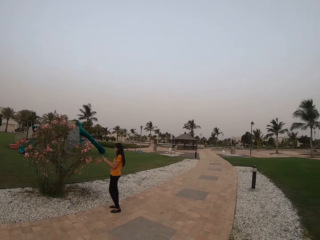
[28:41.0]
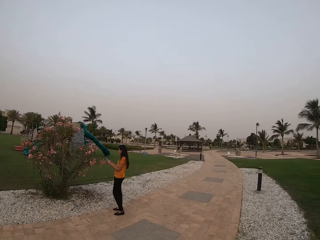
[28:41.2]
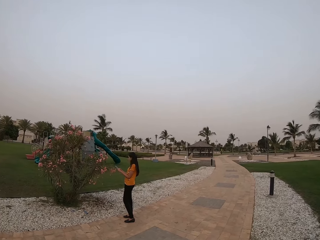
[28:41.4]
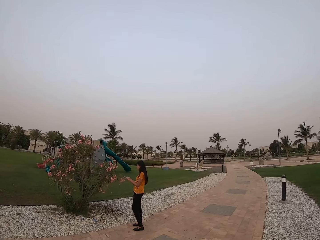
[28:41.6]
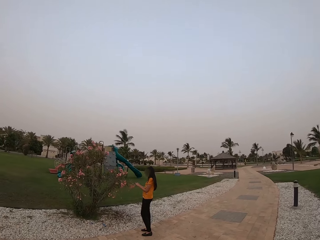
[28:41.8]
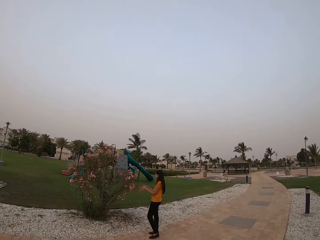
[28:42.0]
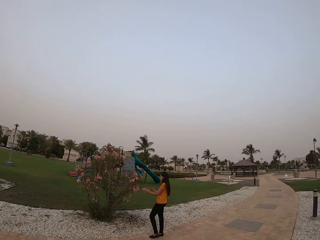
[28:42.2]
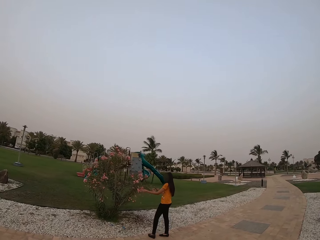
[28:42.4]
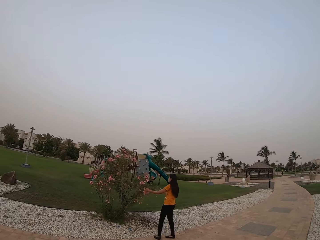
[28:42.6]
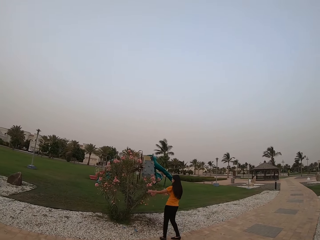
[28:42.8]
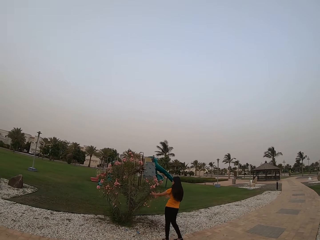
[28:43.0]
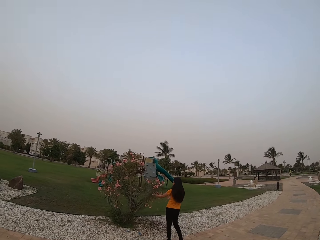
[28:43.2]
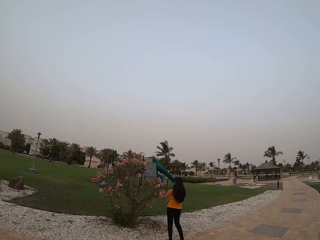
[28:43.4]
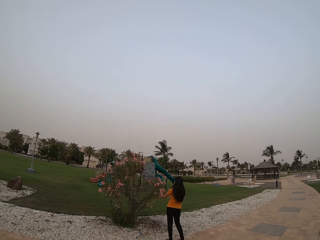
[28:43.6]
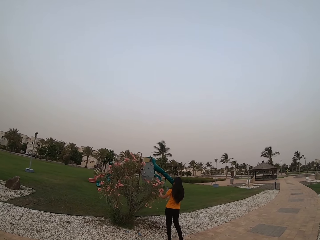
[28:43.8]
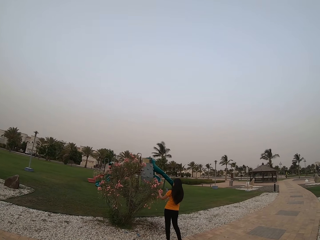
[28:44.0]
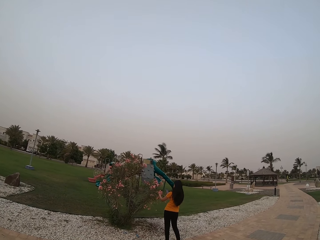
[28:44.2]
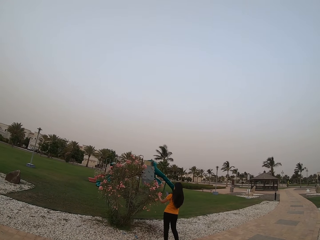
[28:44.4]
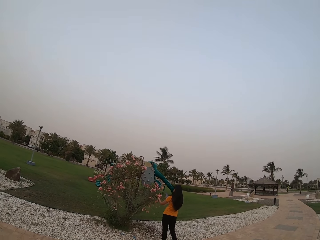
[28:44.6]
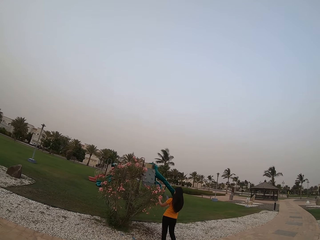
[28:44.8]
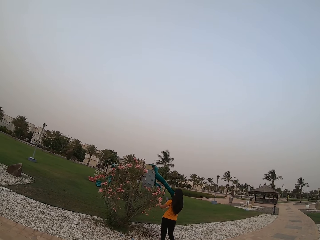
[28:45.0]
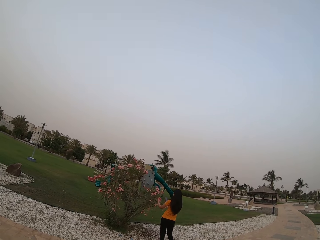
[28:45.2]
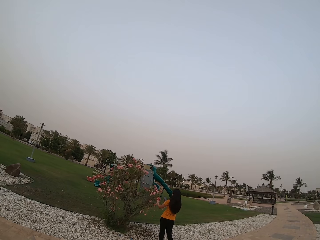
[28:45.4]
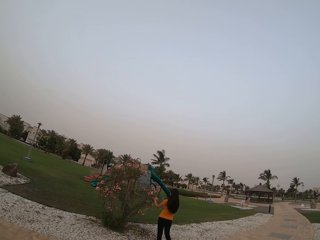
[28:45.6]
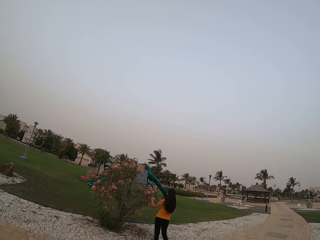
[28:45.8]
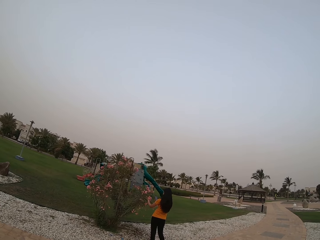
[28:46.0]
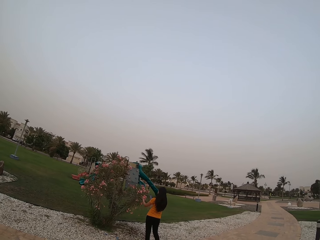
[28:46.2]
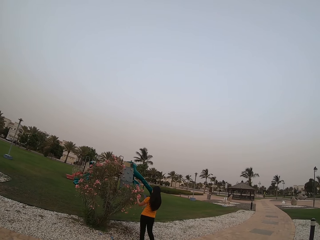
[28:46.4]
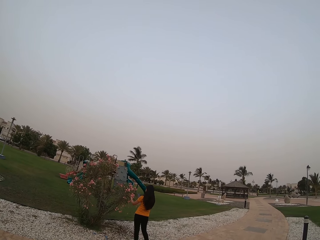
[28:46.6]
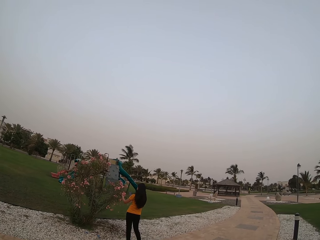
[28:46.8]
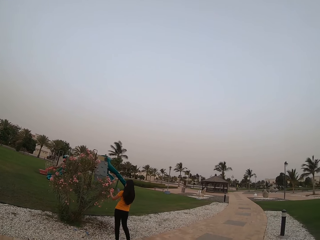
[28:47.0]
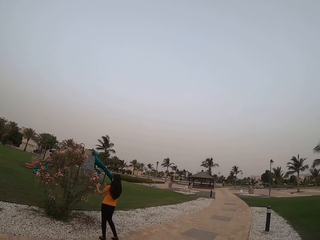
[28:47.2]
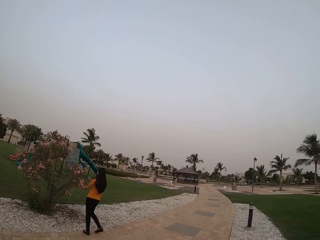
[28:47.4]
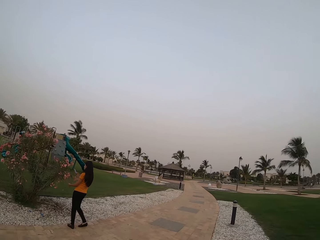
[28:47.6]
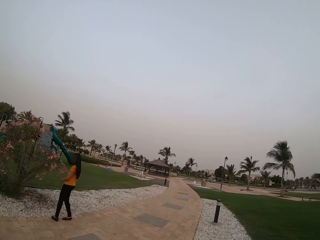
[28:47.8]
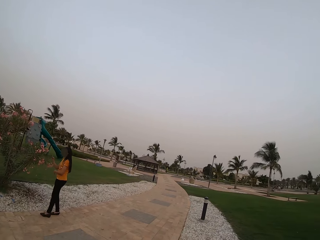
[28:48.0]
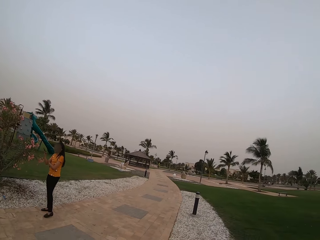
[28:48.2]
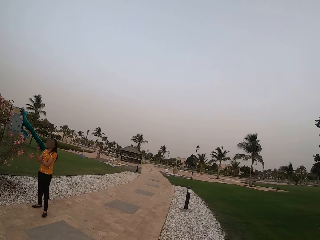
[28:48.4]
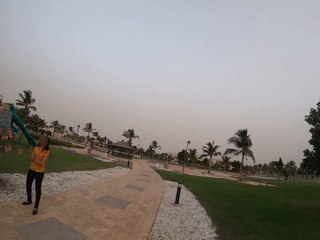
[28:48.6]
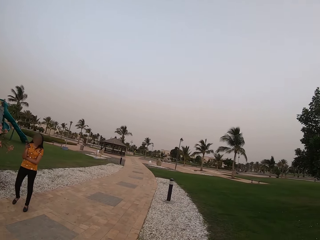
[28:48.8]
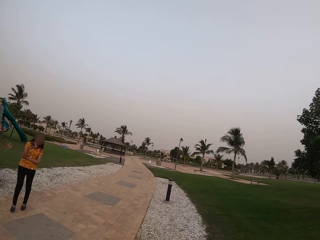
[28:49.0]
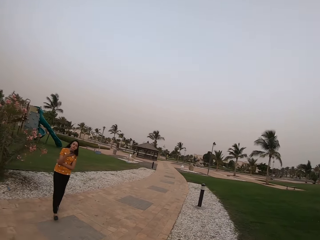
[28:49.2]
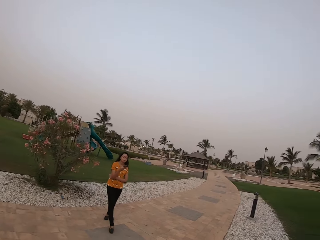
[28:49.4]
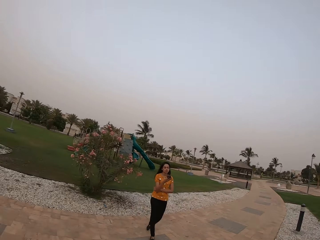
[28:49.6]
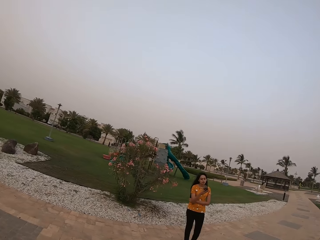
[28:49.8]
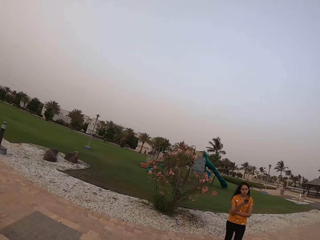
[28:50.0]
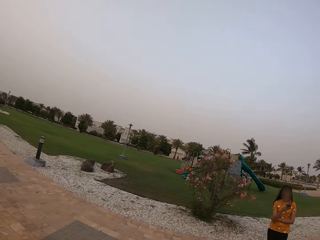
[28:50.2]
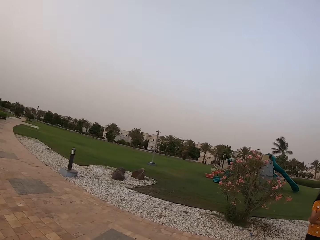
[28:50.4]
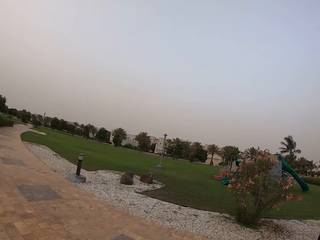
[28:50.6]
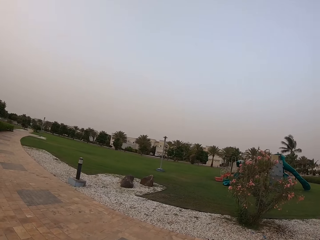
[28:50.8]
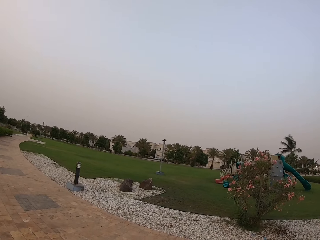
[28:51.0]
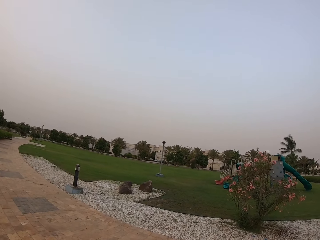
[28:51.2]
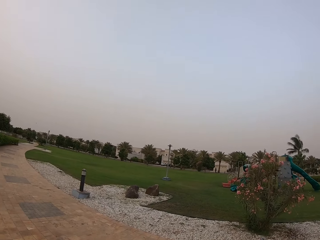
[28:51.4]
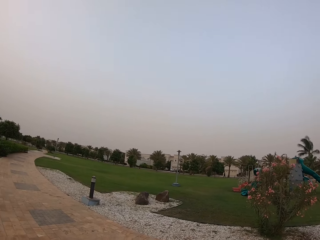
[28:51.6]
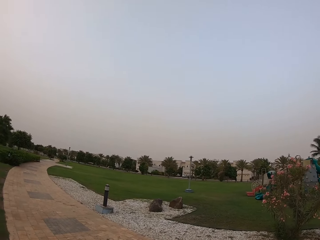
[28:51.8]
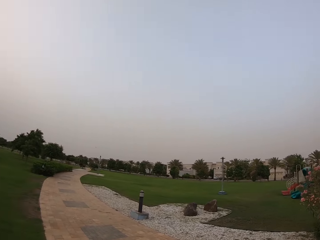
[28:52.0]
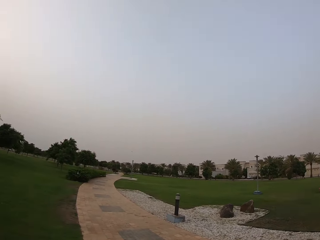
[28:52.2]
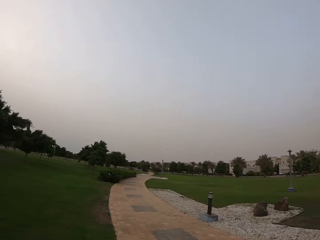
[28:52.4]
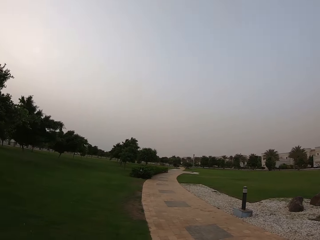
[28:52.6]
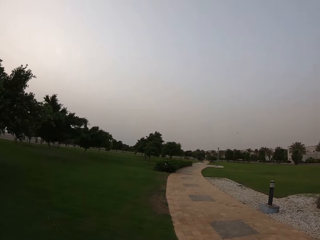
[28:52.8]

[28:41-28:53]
The lady touches the flower. The lady holds the flower. The lady turns around. The camera wearer looks at the flower. The lady holds the phone and walks on the walkway. The camera wearer turns.

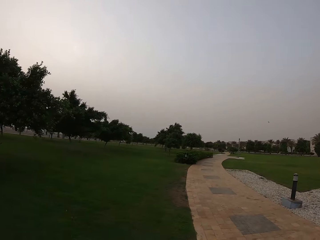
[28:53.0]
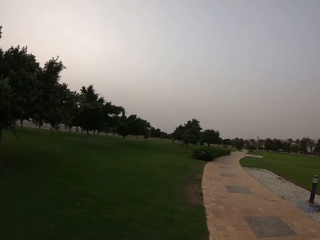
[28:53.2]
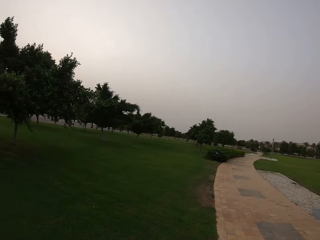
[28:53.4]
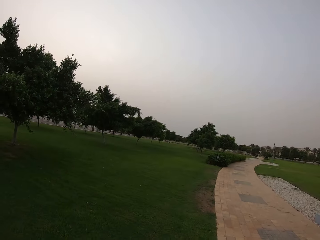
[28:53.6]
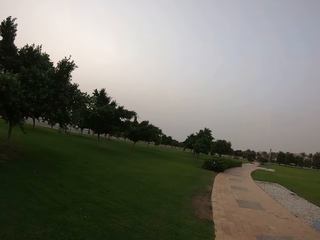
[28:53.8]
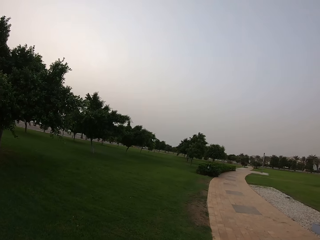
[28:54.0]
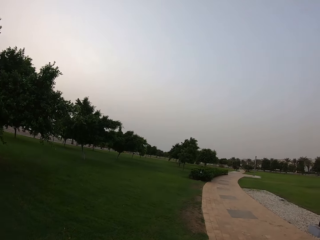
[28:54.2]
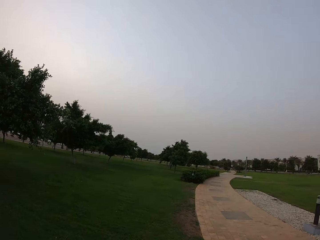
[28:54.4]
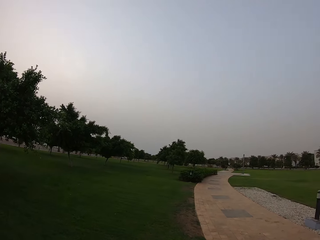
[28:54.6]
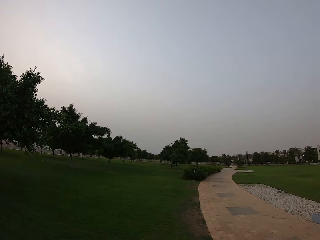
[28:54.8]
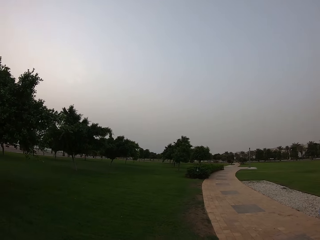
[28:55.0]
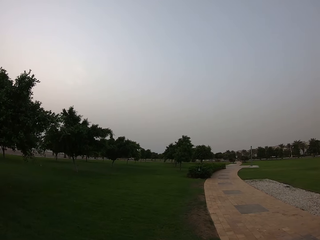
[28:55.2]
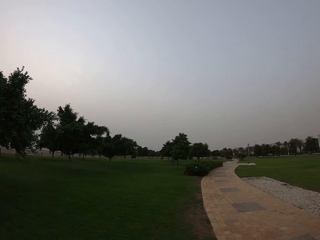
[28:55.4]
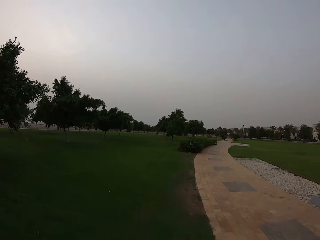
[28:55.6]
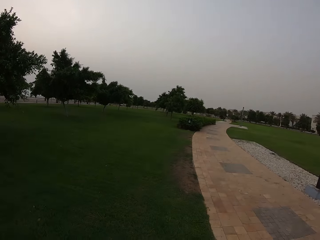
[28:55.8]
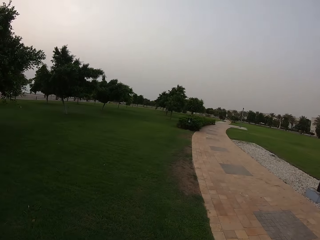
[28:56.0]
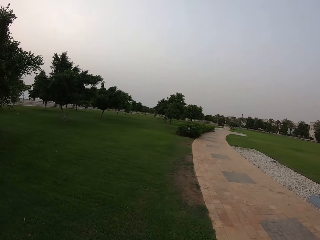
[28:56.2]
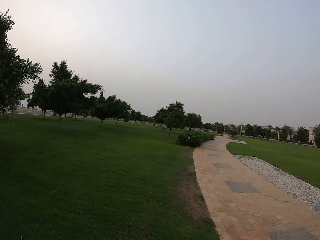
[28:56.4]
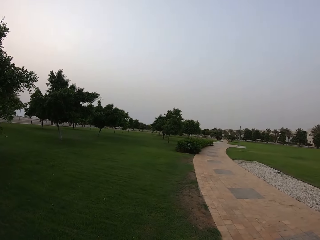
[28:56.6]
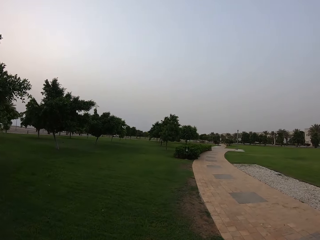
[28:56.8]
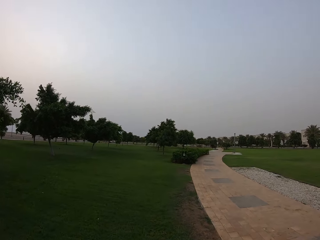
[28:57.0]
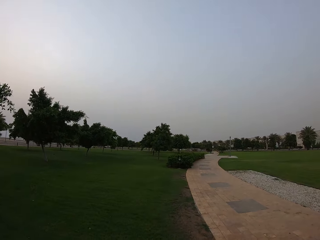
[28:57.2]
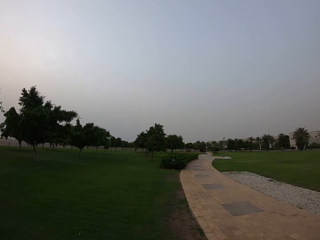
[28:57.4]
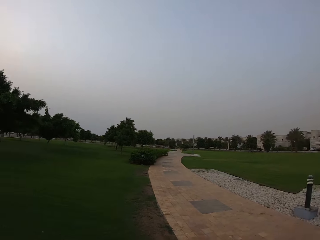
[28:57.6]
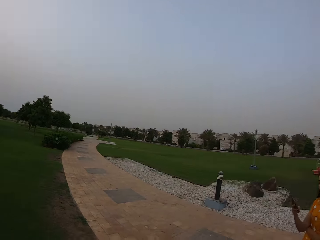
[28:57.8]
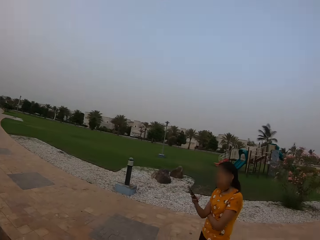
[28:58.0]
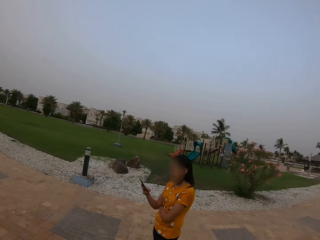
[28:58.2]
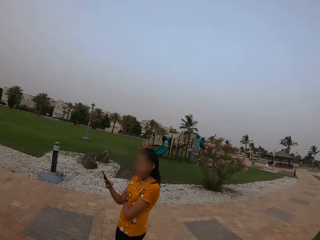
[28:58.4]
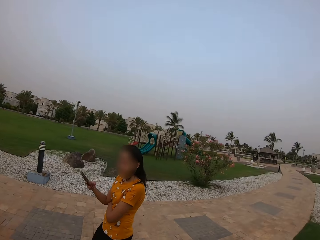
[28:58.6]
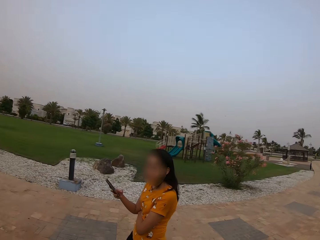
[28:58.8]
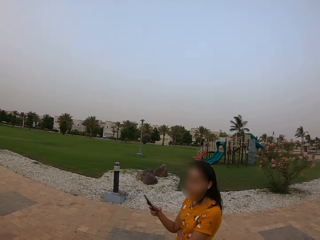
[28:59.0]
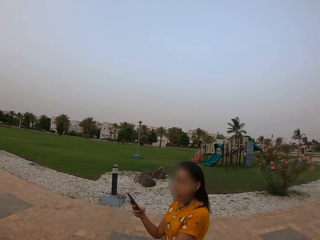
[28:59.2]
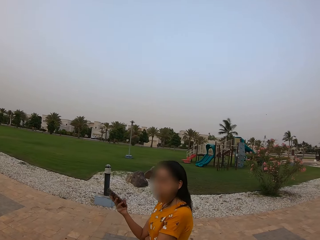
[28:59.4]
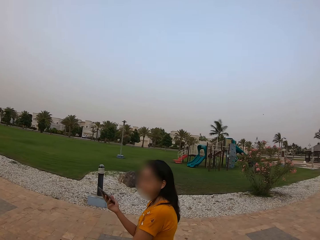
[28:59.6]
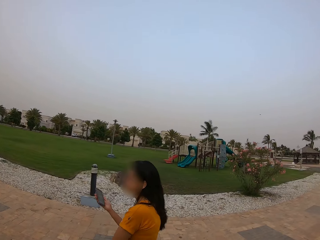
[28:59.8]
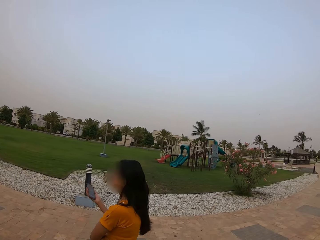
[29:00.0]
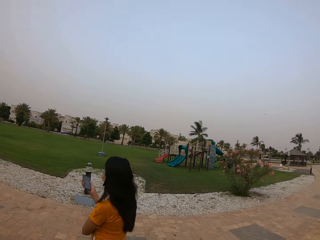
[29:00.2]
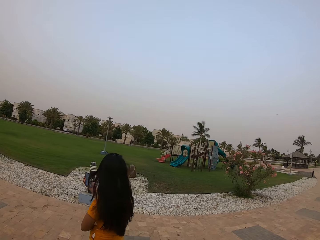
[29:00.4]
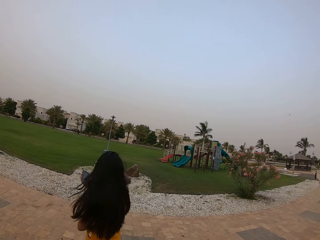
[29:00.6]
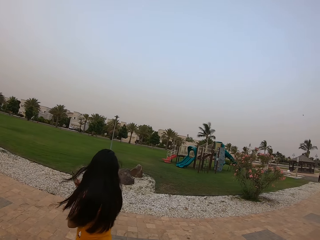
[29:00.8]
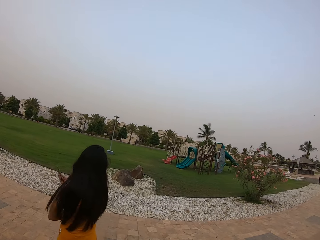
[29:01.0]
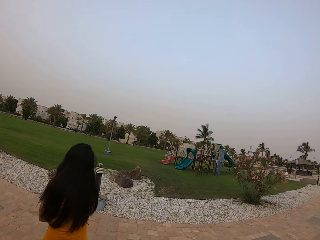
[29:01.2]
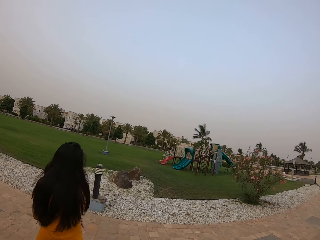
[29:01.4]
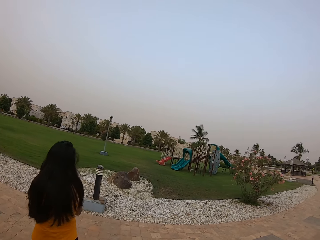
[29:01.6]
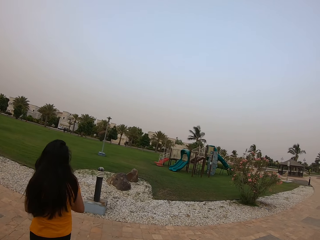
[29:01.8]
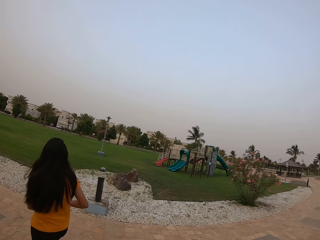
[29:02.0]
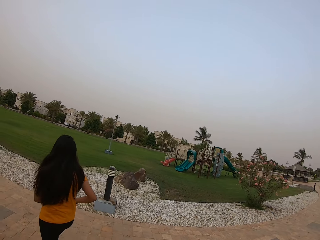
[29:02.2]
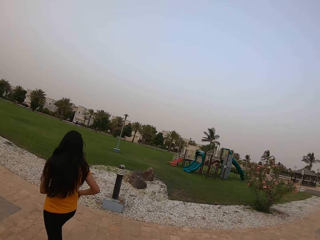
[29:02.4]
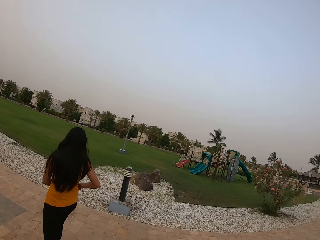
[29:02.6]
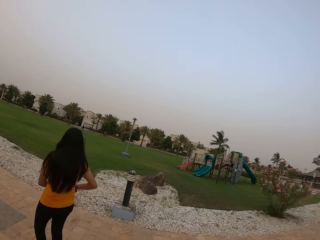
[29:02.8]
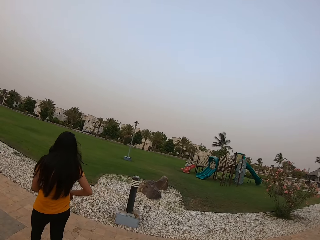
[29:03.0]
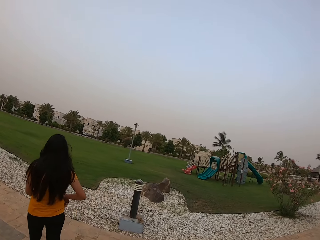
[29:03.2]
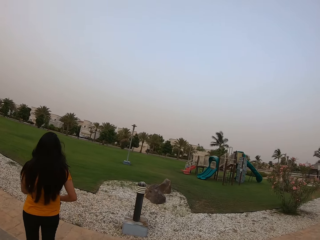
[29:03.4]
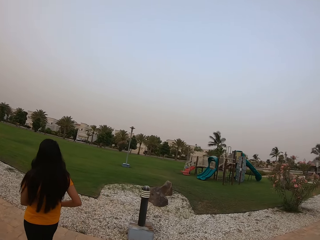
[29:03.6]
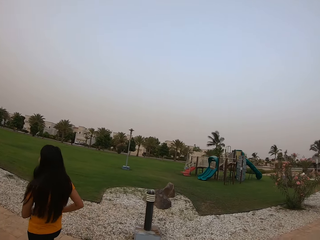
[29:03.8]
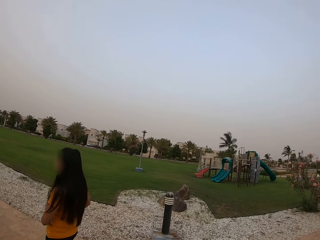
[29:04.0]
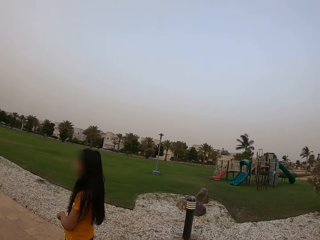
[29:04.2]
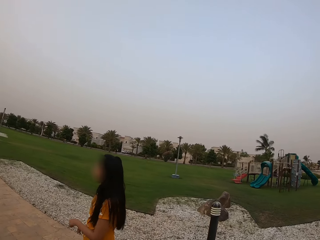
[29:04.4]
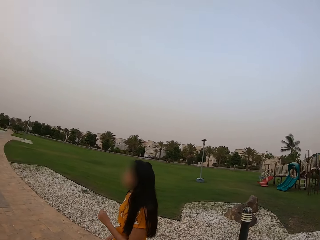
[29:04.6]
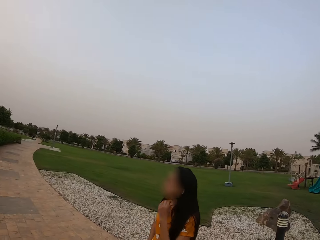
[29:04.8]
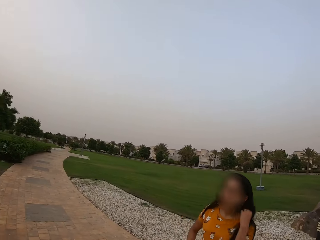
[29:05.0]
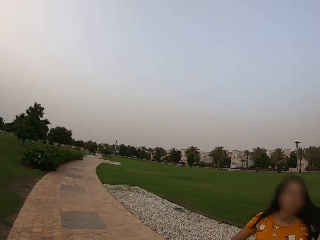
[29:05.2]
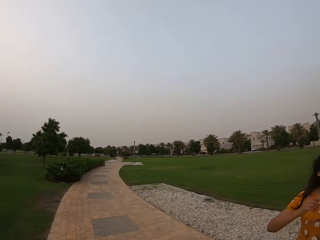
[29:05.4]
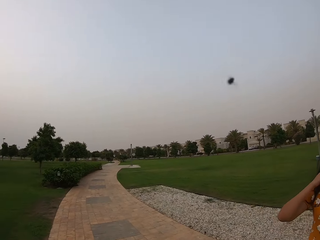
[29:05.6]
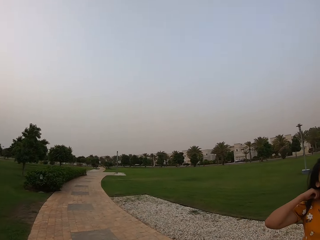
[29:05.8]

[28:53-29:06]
The camera wearer walks on the grass. They walk on the walkway. They look at the lady. The lady walks on the walkway, holds the phone and puts the phone in the pocket. The camera wearer looks at the lady. The lady turns around and fixes her hair with her hands.
